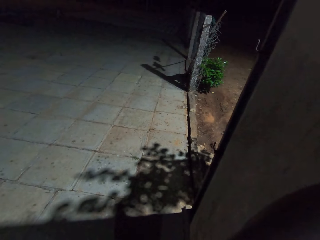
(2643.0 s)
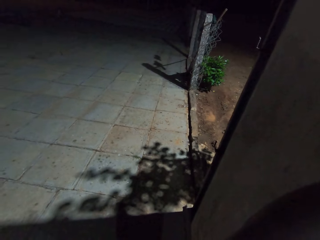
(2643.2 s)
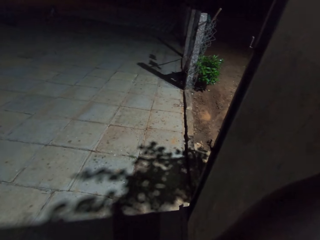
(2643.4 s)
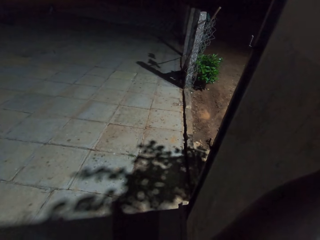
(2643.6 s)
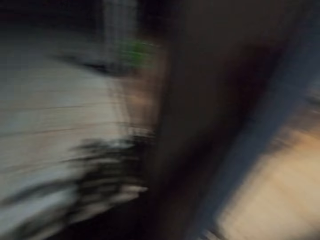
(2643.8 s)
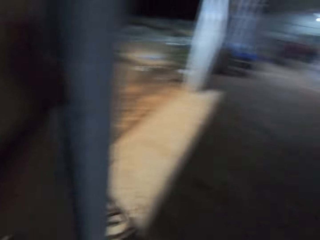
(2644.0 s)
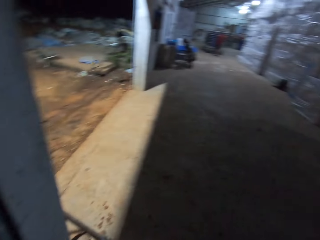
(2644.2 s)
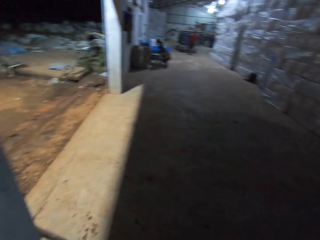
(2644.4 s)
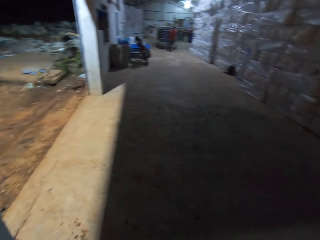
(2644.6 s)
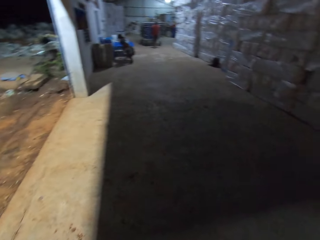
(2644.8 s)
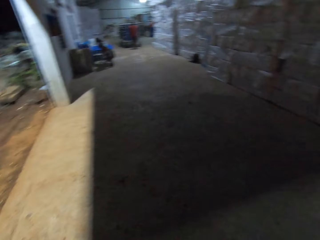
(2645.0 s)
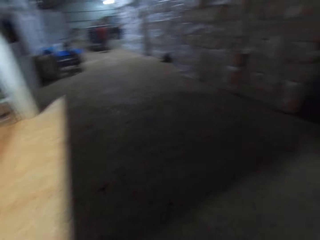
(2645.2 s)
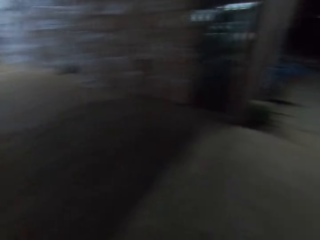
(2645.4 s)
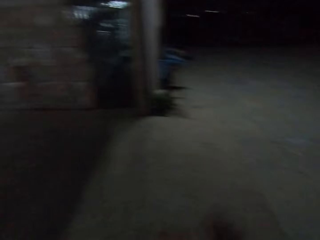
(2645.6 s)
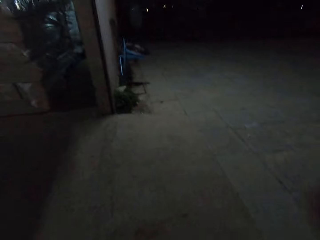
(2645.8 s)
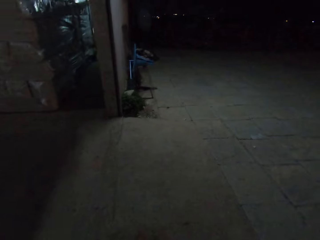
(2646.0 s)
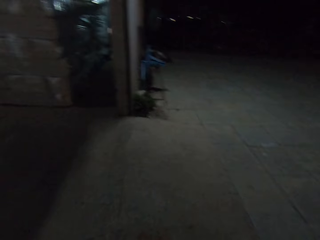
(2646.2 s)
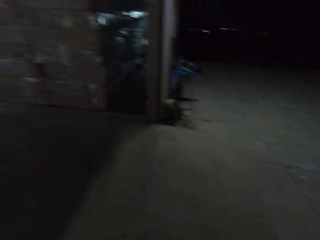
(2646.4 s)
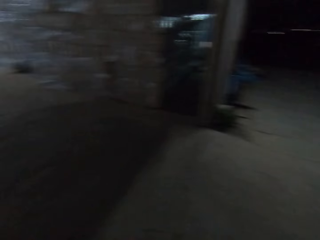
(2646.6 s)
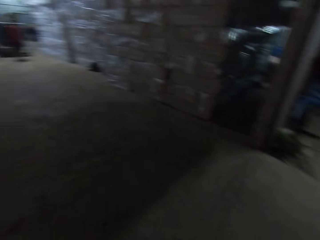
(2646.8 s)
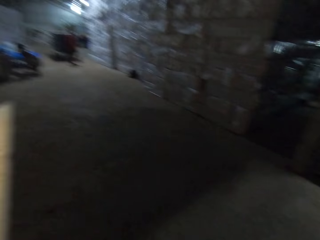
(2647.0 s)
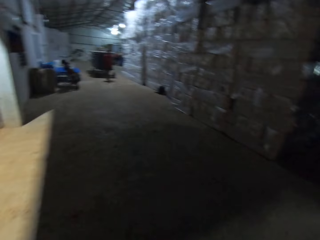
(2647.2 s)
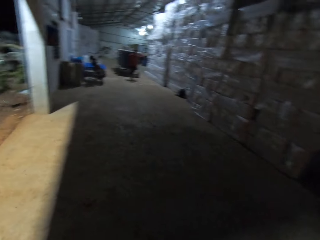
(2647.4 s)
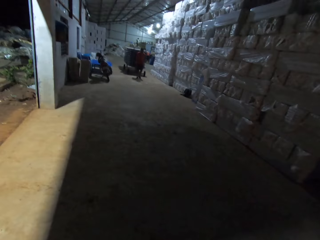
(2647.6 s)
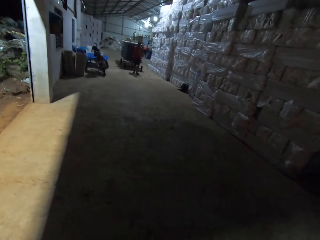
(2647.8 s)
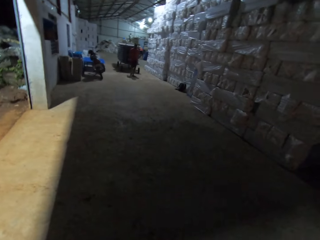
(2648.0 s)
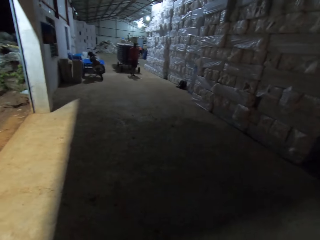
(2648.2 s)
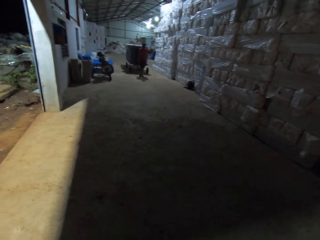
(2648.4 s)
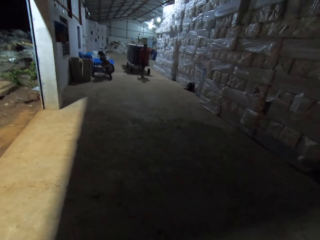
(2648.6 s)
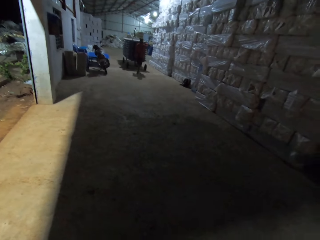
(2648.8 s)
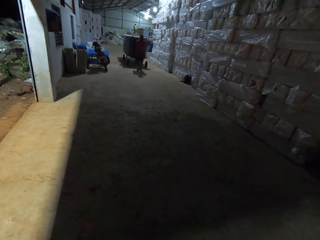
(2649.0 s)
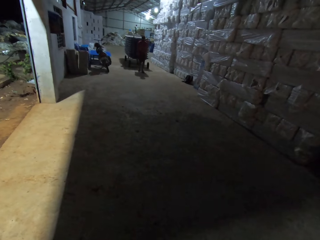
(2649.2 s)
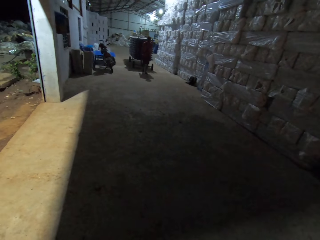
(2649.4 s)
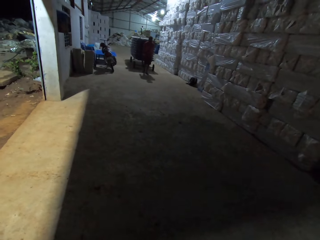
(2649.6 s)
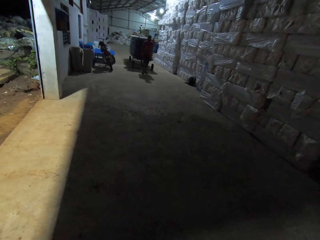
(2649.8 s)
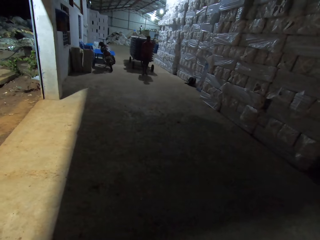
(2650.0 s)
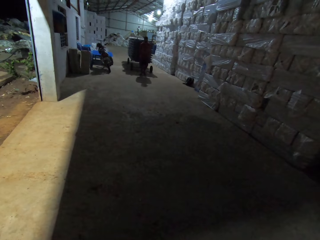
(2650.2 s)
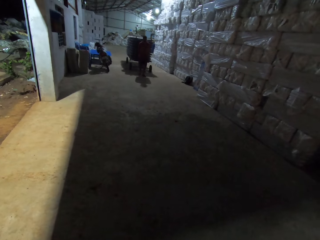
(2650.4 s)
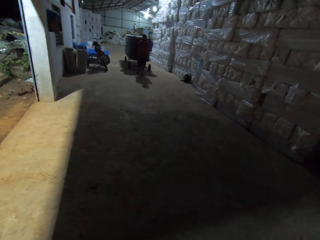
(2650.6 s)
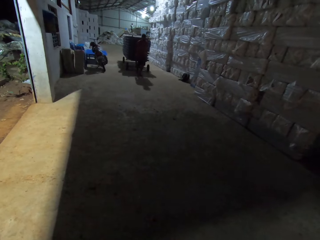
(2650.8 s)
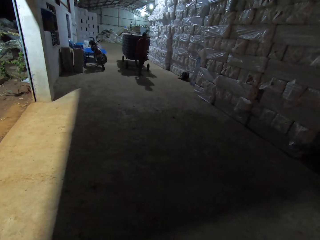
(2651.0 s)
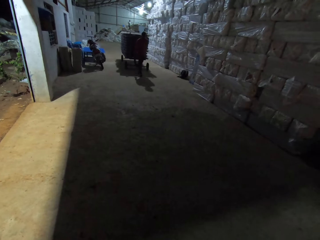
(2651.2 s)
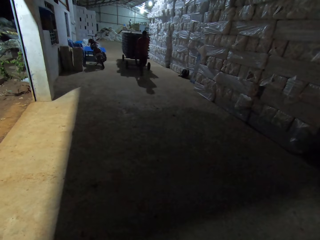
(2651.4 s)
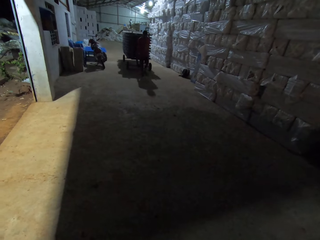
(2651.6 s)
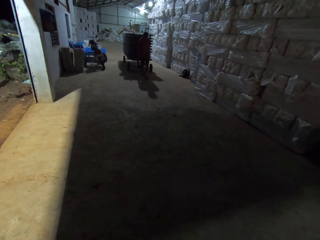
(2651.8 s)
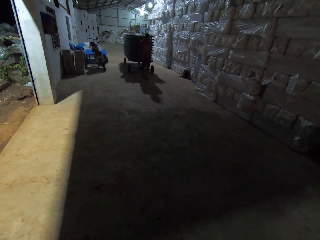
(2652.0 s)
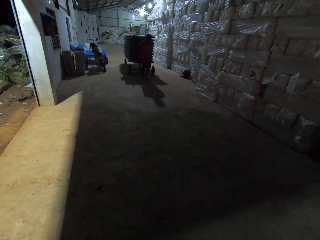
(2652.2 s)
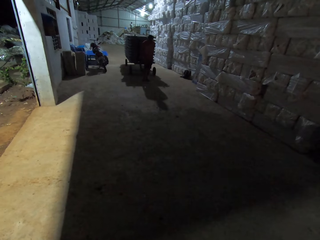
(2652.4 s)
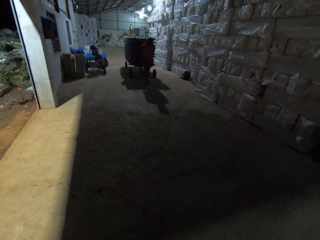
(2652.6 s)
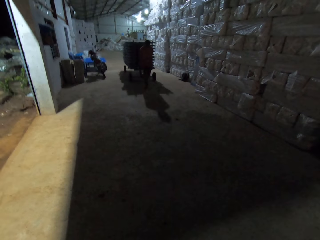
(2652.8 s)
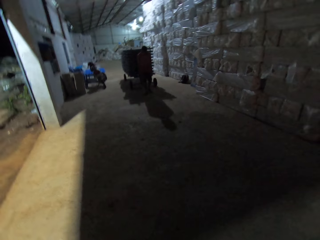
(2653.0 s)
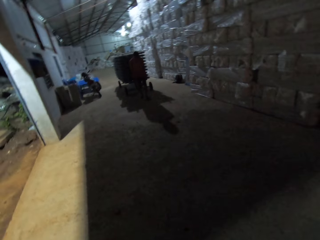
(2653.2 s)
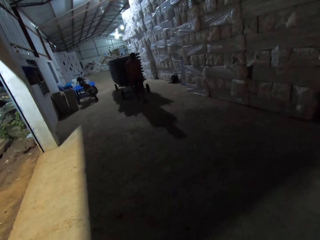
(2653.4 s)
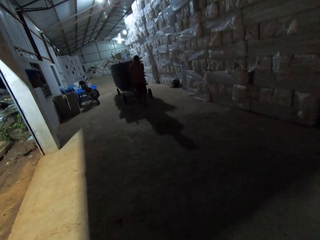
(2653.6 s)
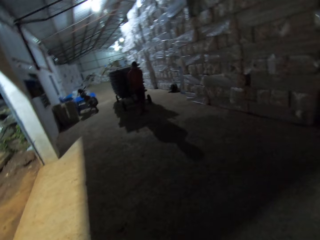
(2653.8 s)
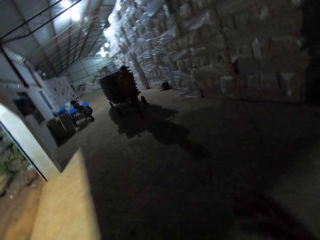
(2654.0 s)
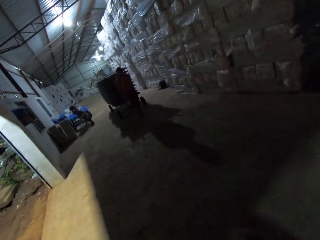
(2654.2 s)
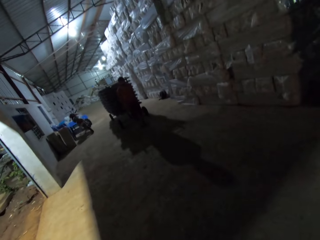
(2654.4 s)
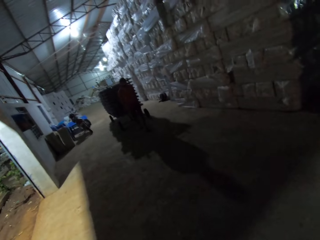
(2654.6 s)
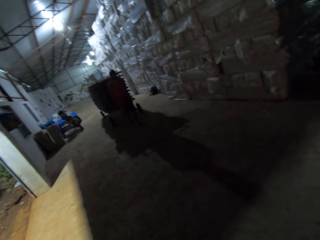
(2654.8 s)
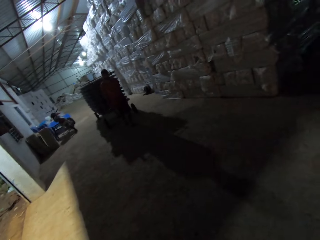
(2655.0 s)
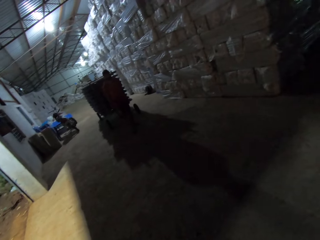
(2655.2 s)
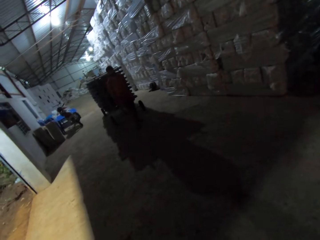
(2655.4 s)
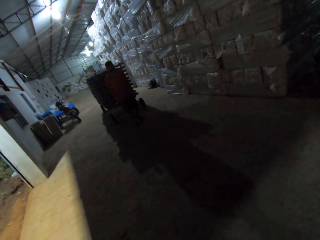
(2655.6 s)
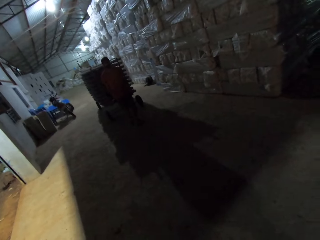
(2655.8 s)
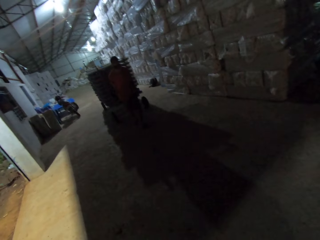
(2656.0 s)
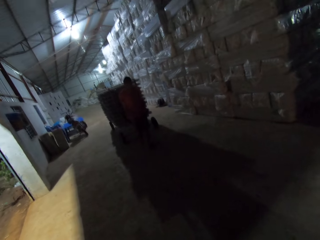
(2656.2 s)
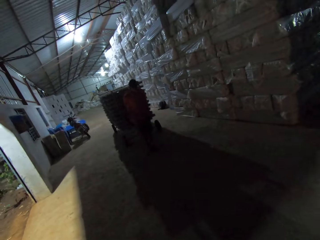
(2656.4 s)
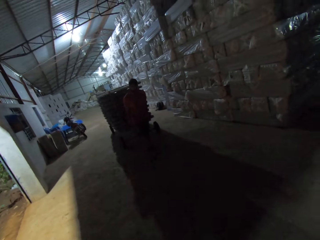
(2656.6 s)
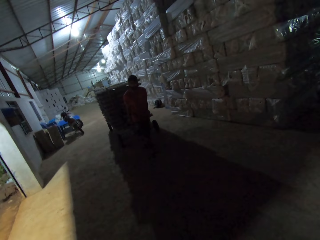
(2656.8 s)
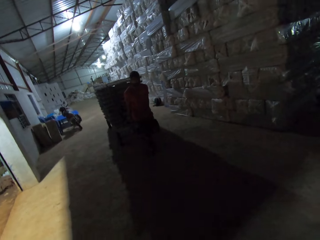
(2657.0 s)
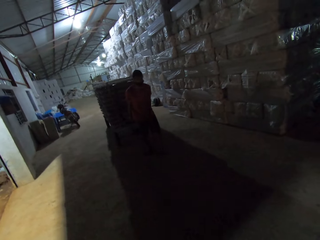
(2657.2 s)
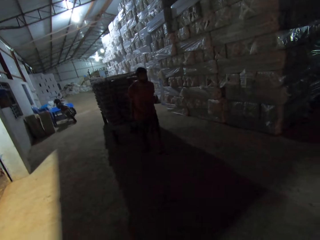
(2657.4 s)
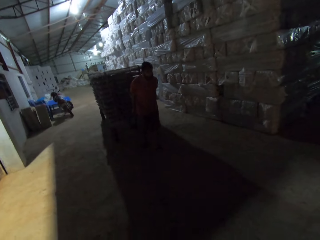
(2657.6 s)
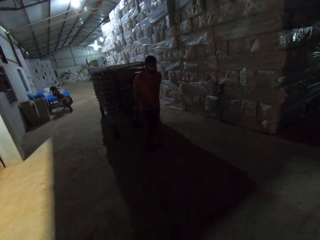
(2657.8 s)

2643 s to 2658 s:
The camera wearer turns towards the warehouse. They turn from the warehouse. They turn towards the warehouse. A coworker pulls a cartload of egg trays from the warehouse. The coworker carries the luggage. The camera wearer talks with the coworker.

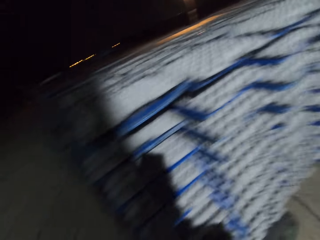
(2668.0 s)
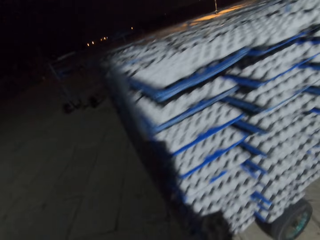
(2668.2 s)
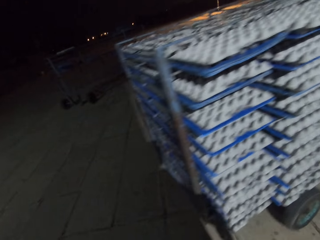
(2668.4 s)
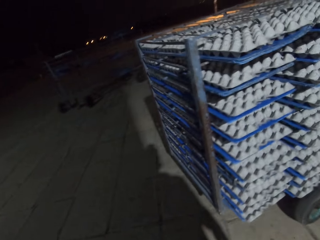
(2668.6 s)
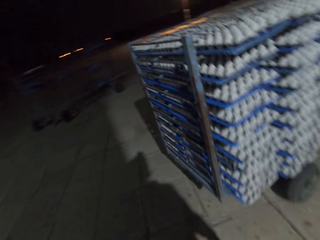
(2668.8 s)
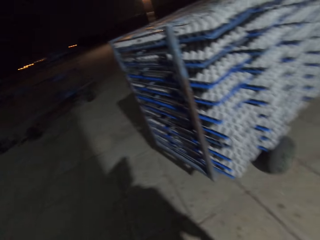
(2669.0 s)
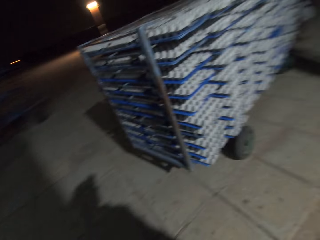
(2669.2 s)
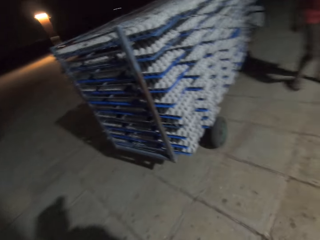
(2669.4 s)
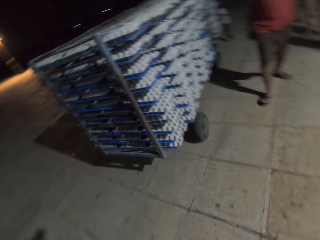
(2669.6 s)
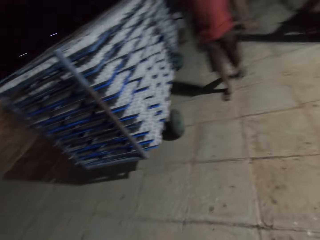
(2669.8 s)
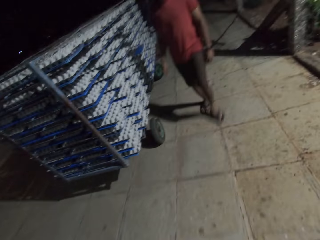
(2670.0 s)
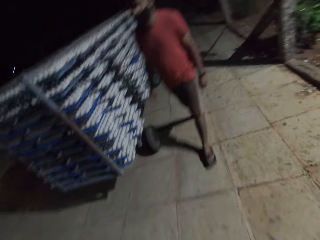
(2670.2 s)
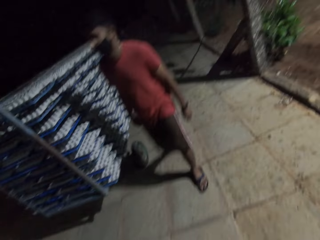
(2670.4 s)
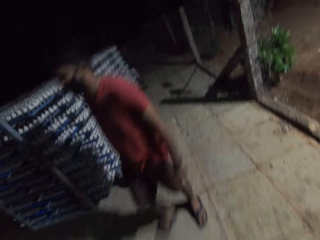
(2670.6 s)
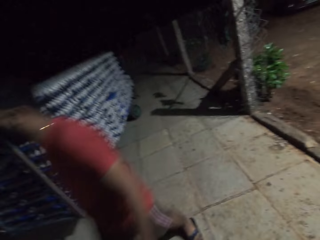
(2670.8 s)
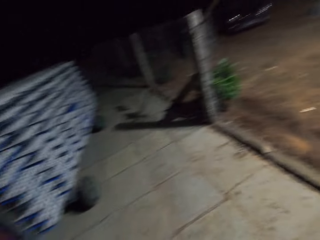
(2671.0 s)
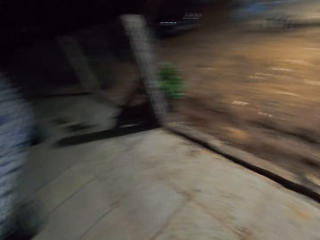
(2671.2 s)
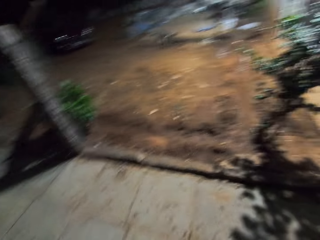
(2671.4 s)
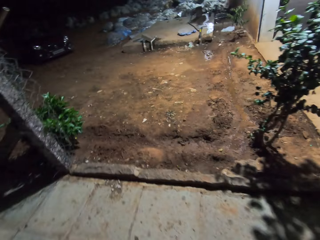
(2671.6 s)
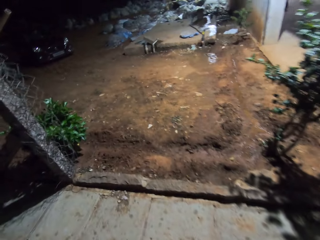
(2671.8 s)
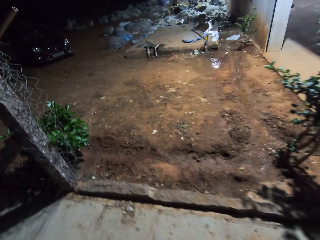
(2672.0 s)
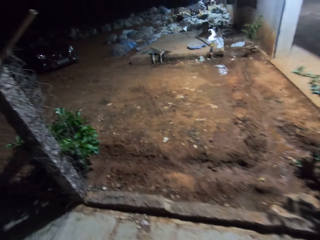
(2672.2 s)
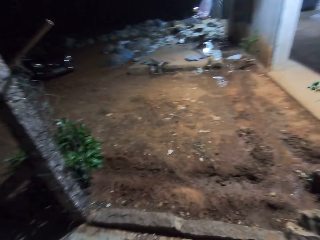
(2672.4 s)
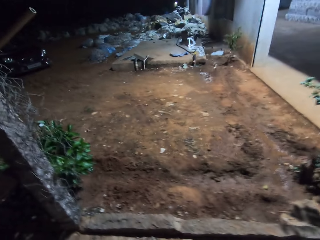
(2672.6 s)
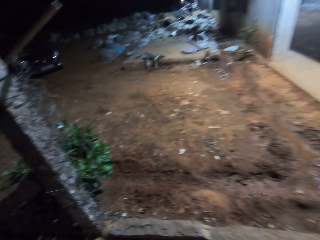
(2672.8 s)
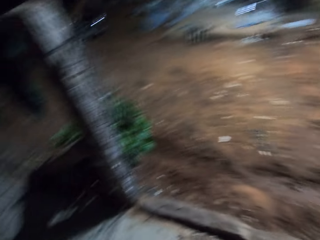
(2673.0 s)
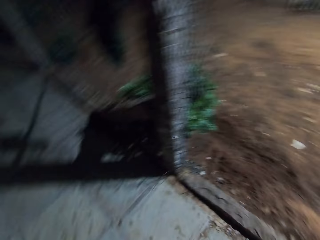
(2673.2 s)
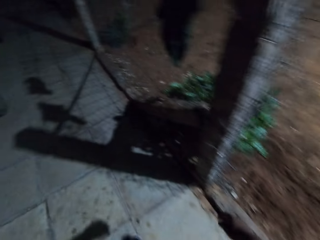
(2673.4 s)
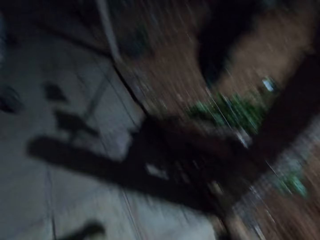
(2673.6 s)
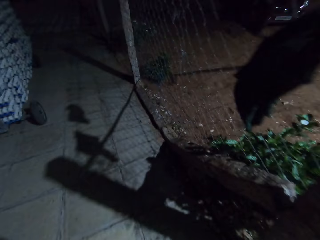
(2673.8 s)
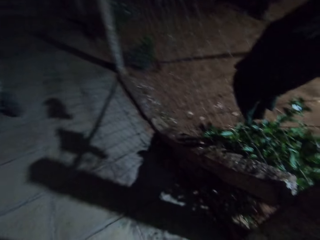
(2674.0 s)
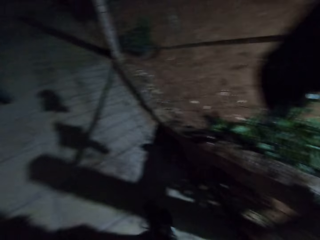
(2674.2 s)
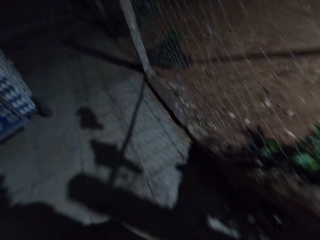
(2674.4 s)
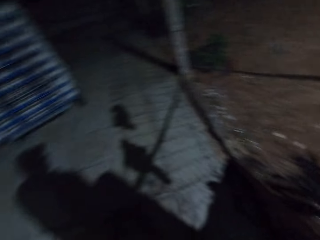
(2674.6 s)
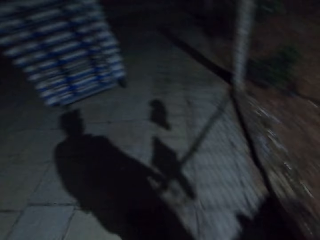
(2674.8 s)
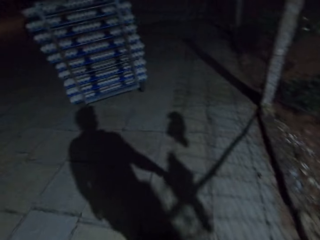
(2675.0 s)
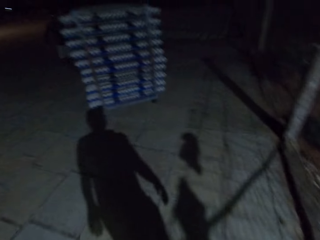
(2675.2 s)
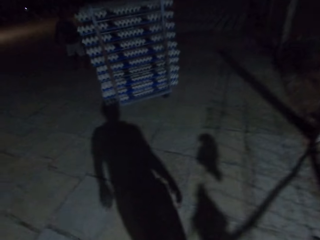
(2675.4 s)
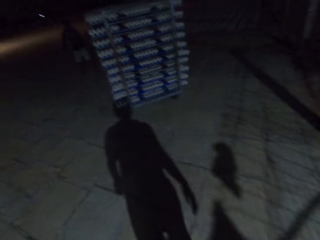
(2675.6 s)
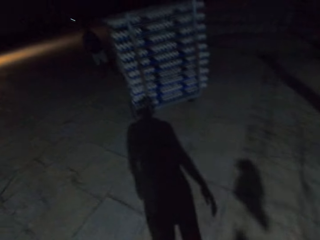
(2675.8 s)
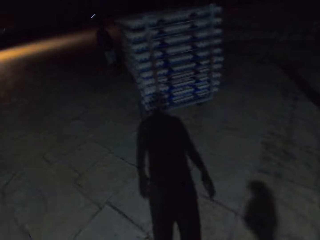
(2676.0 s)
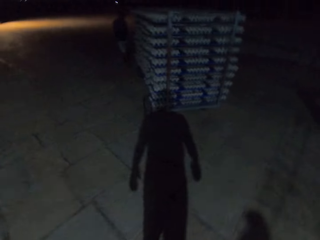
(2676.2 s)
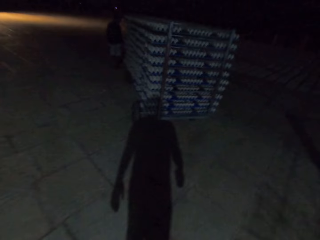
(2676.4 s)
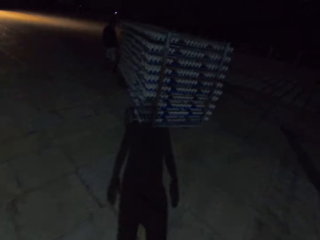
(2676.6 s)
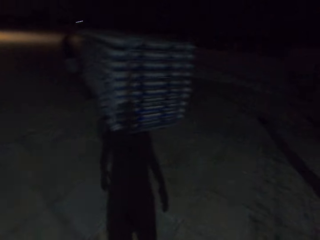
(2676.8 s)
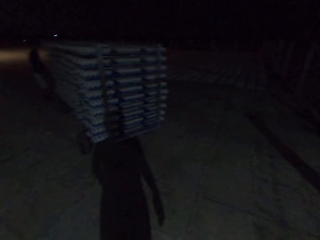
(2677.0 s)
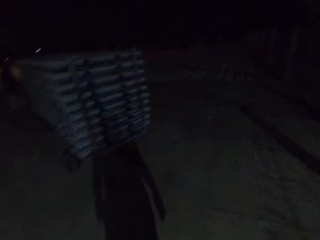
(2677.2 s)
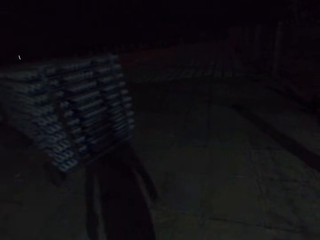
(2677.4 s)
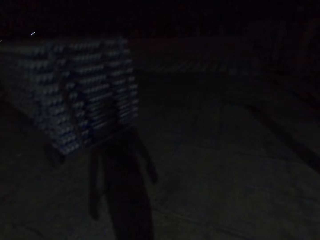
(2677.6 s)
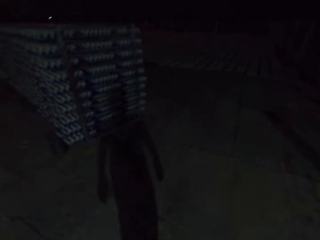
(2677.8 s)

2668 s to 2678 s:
The camera wearer follows the coworker. The coworker walks around.
